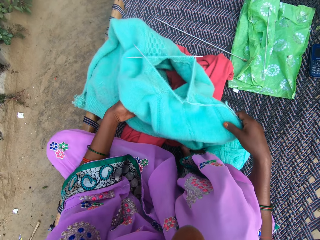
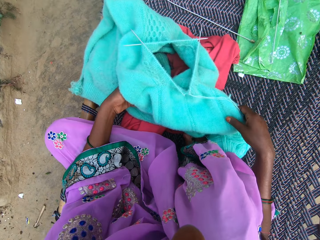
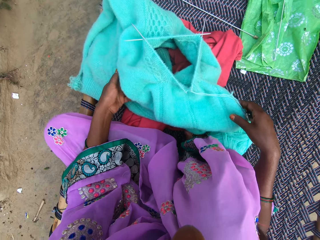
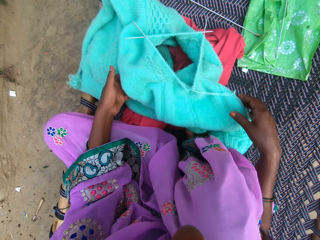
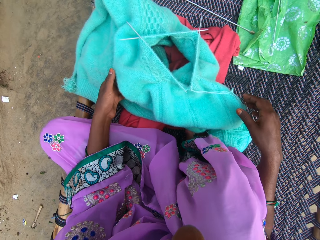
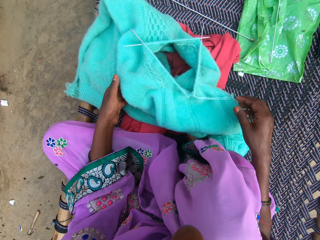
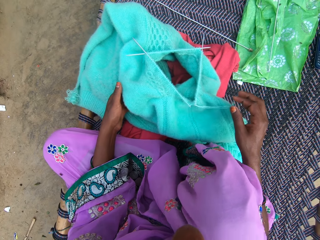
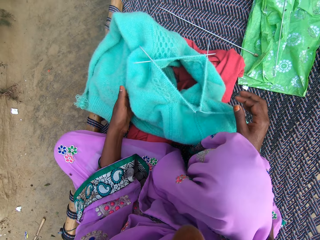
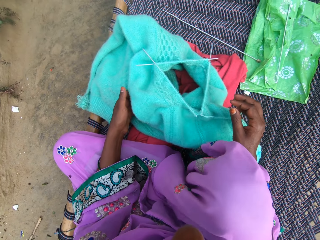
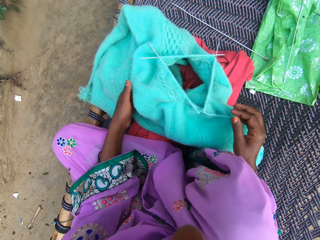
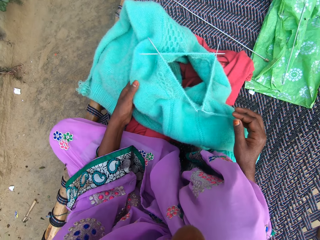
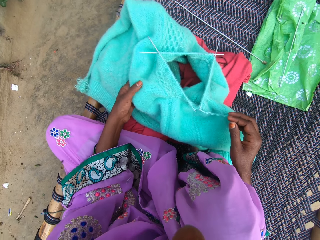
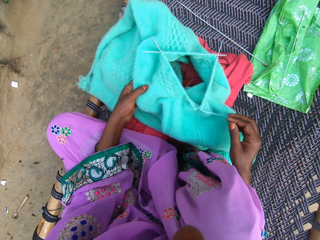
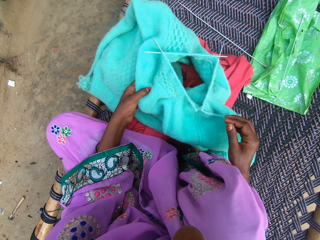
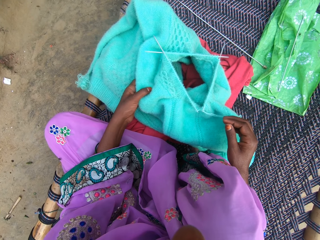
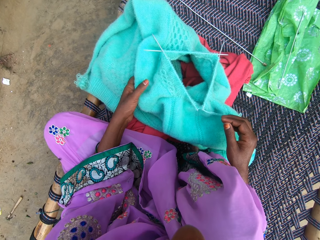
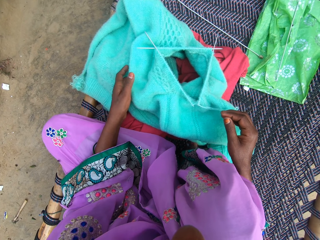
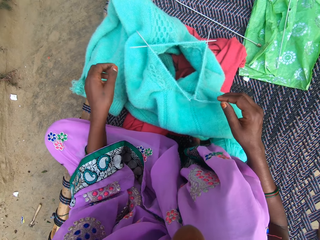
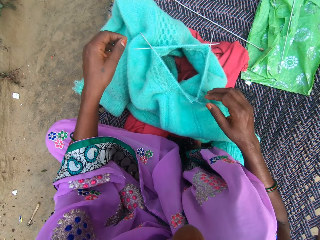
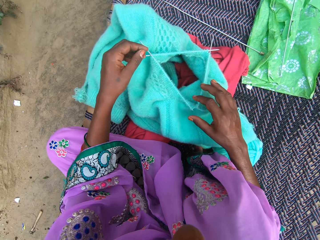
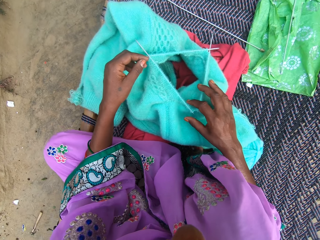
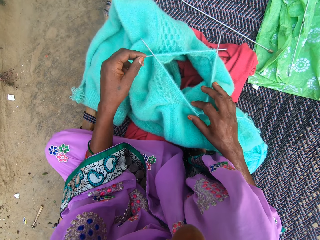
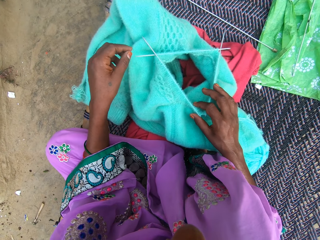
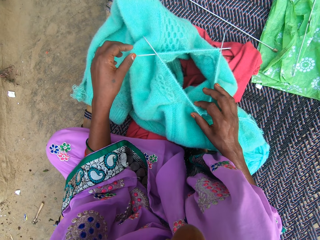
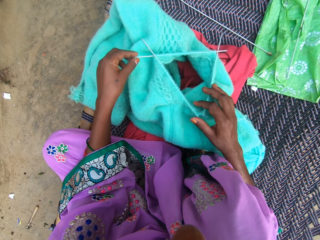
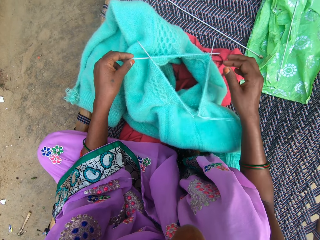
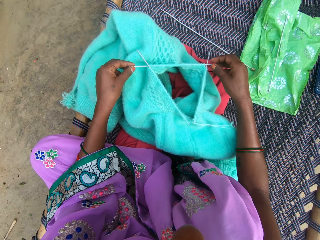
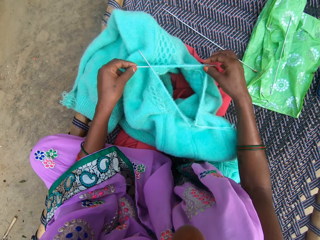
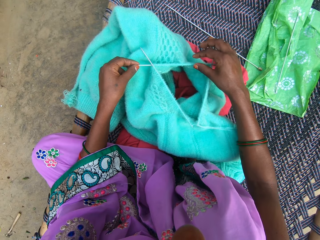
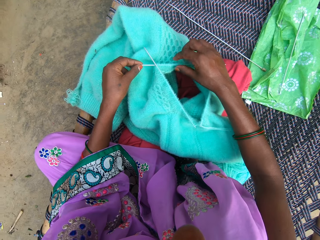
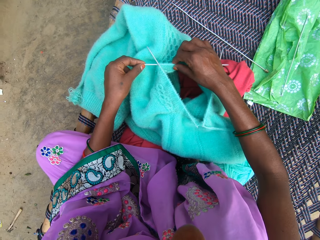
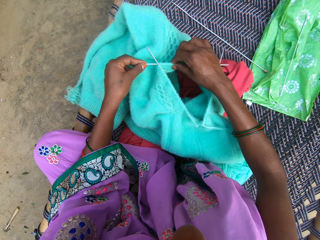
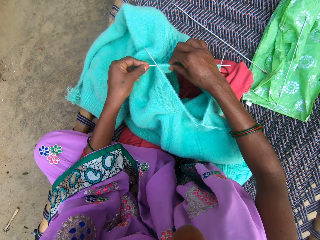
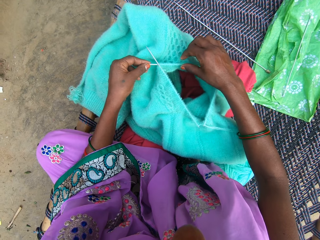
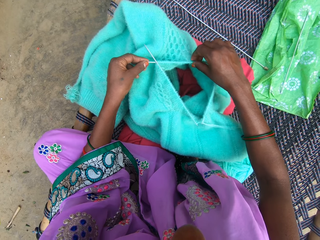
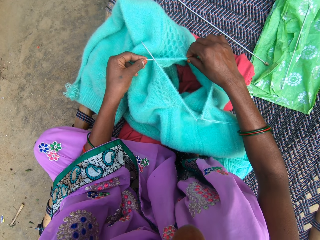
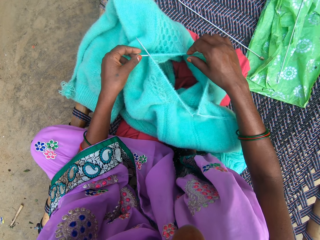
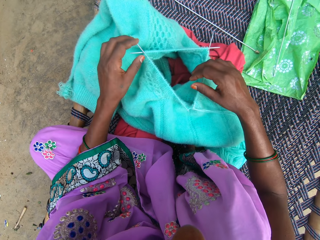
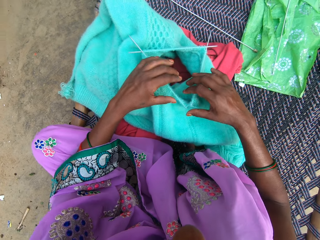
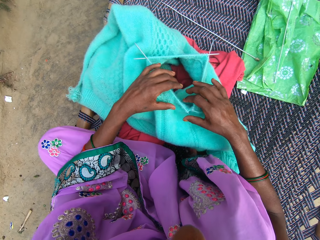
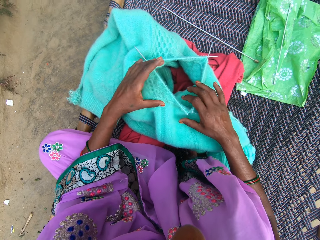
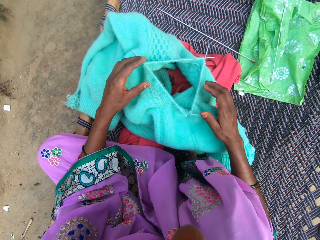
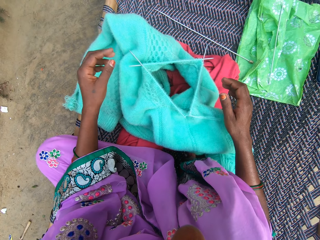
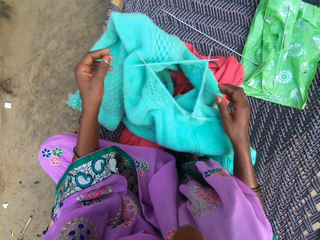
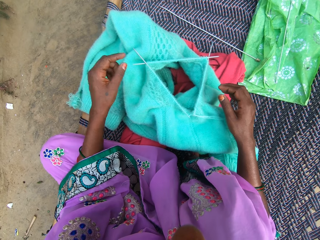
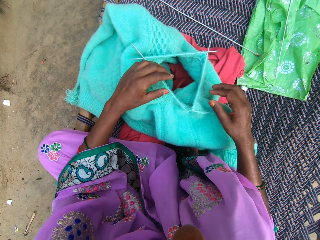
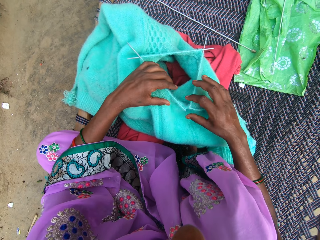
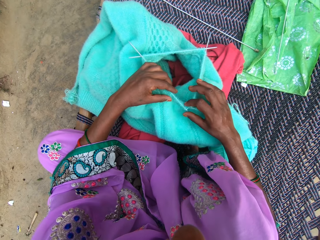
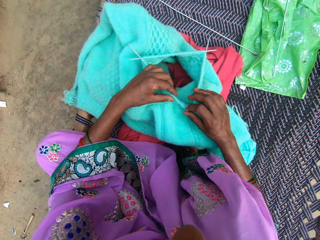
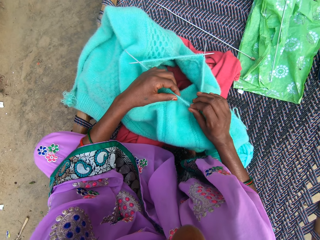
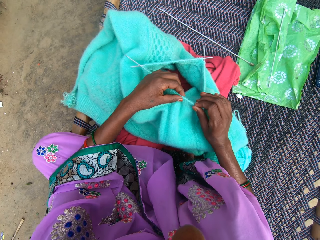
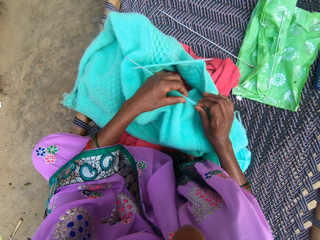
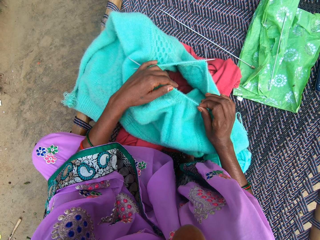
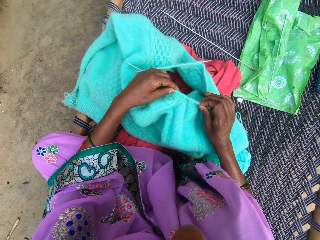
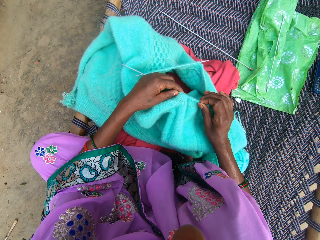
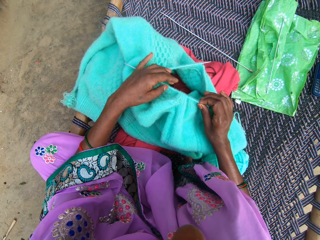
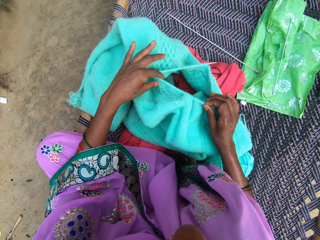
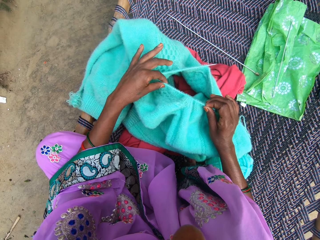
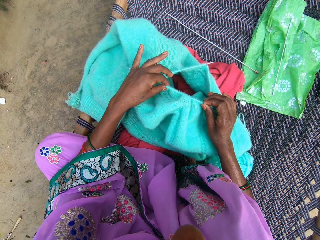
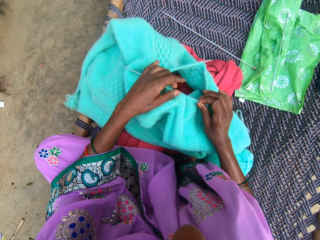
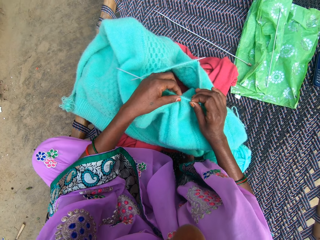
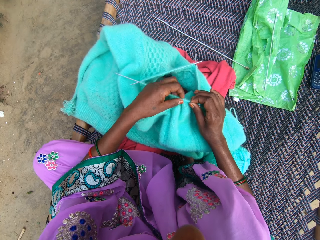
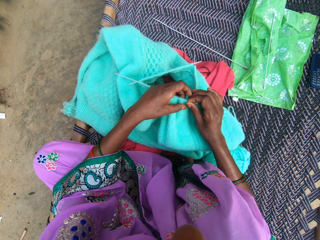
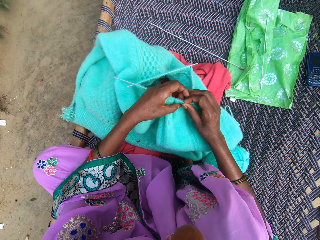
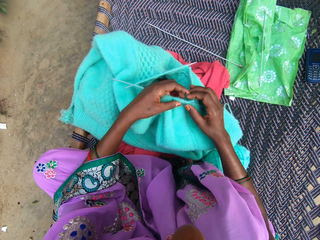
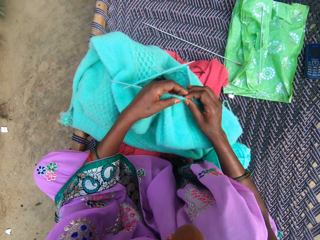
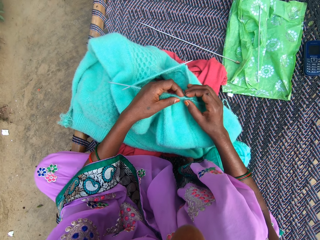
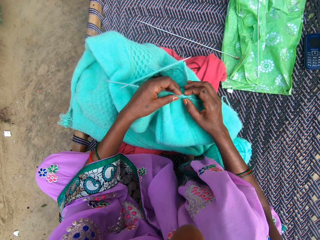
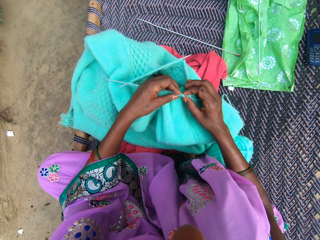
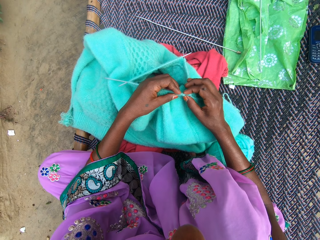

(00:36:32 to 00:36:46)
The camera wearer withdraws the right hand from a cloth. They move the right leg. They withdraw the left hand from the cloth. They touch the cloth. They withdraw the right hand from the cloth. They hold a crochet with the left hand. They adjust the cloth on the crochet. They push the knitting pins in the fabric. They withdraw hands from the crochets. They adjust the cloth.

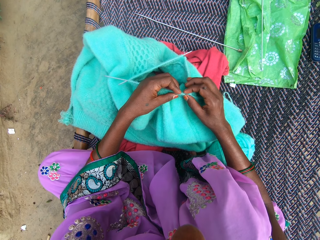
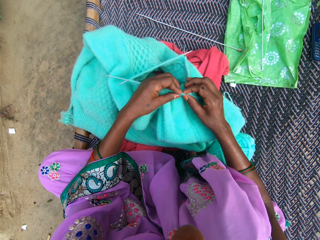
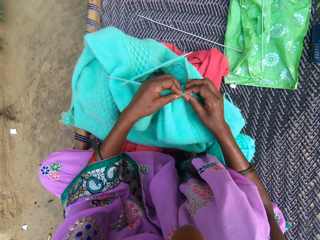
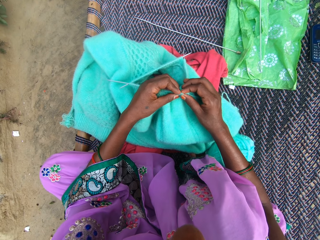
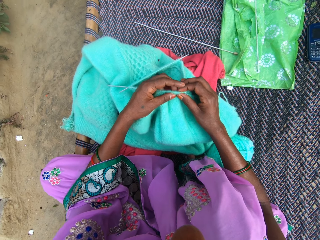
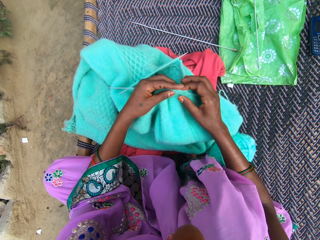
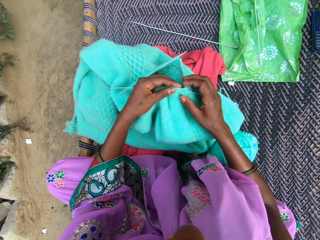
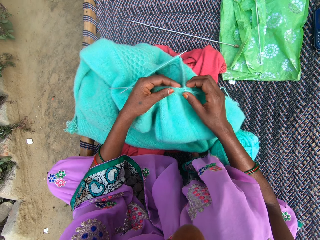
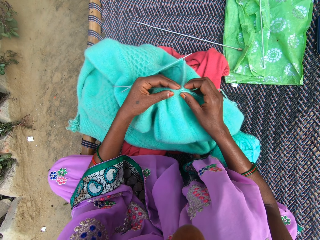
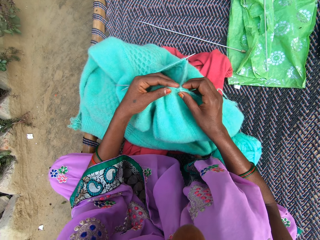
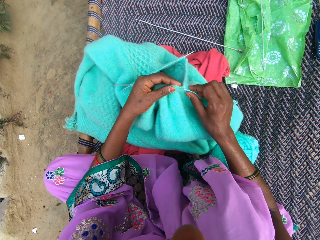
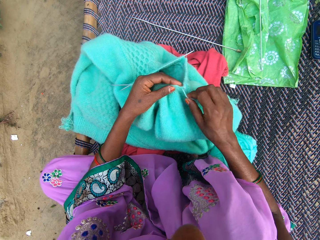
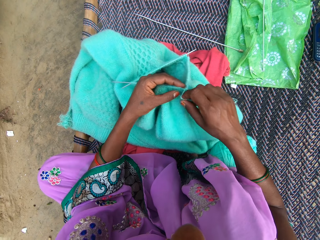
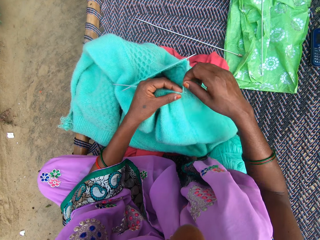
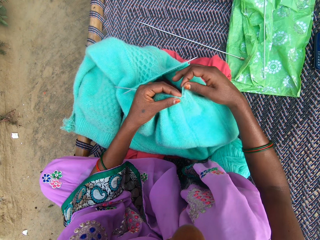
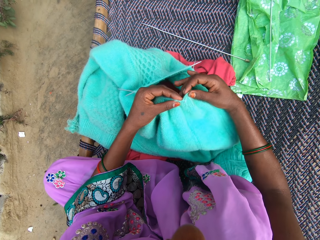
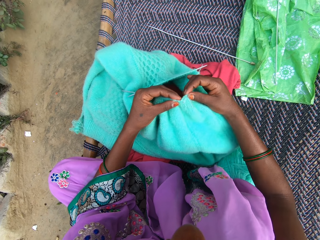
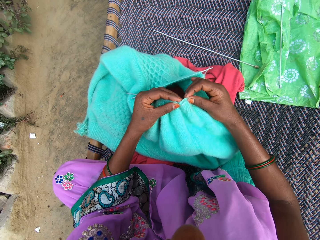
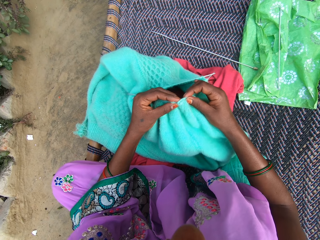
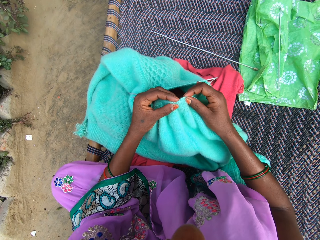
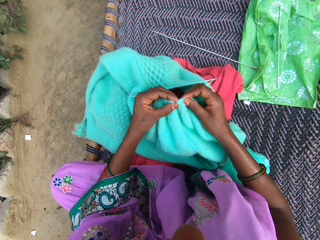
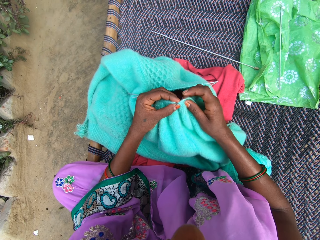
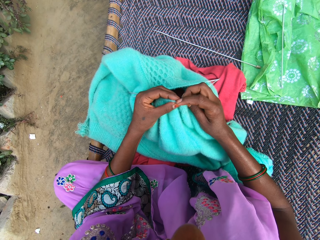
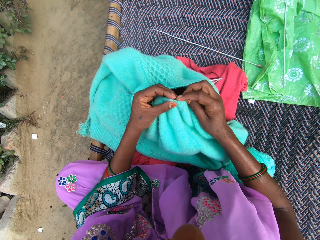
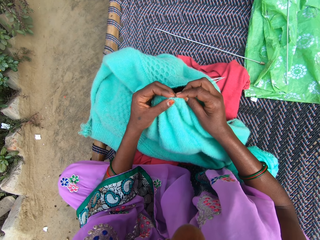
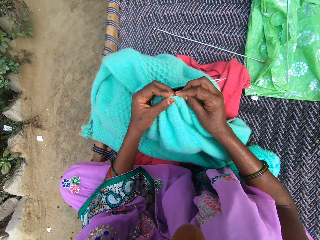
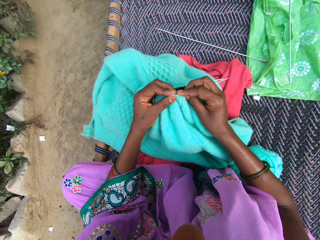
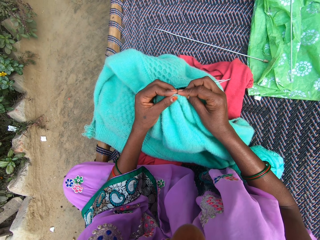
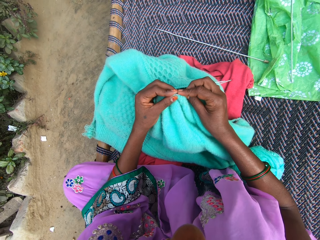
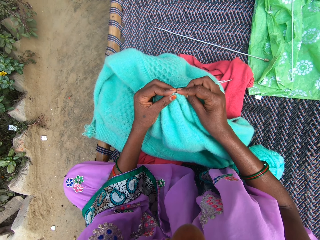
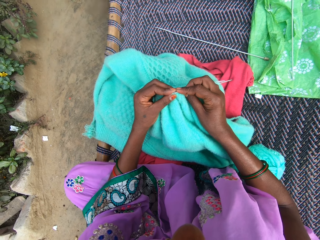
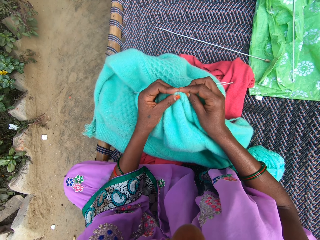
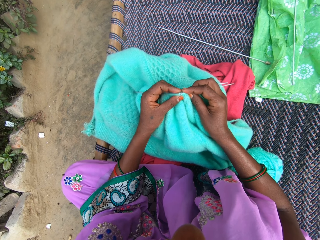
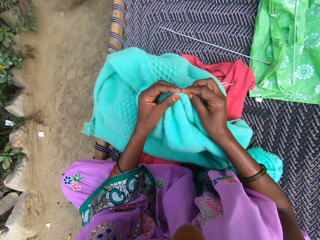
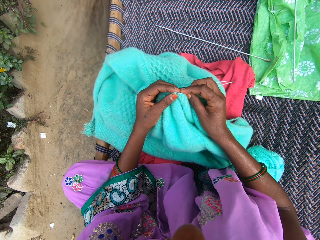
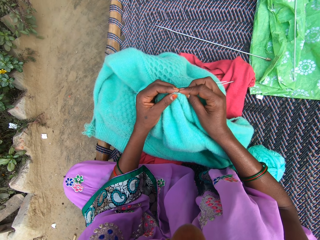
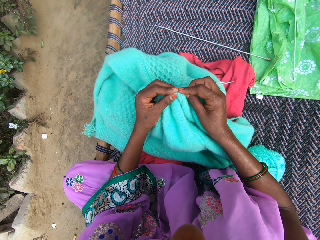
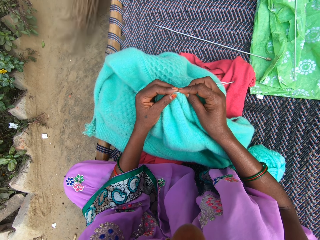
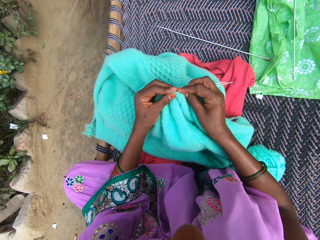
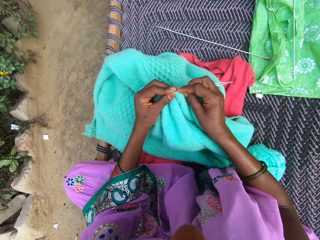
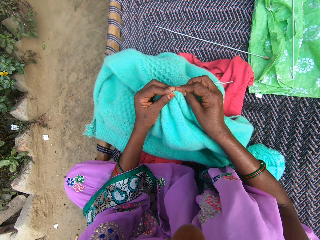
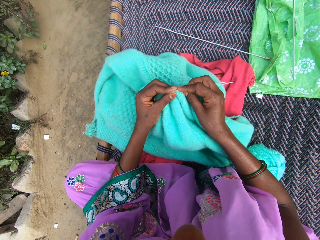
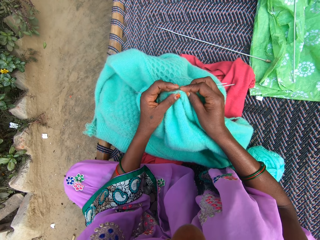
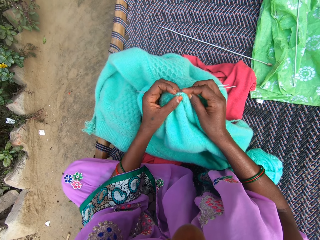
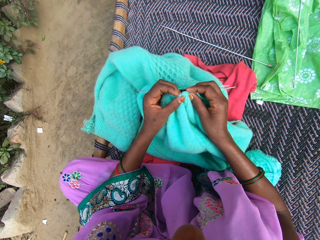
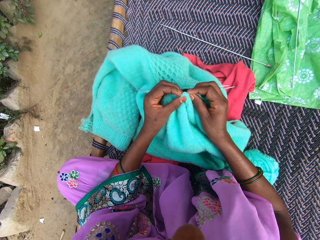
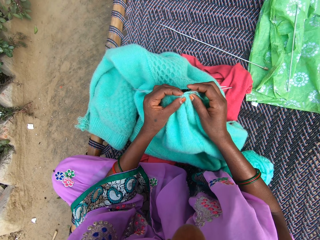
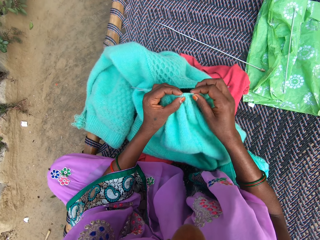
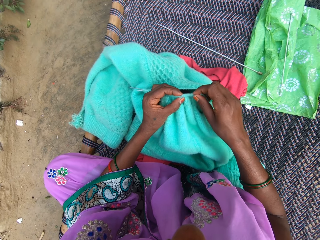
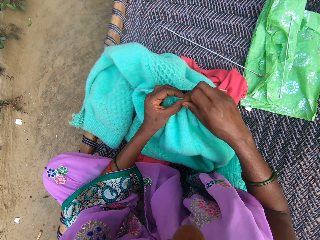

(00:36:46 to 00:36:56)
The camera wearer rounds wool on the crochet. They knit the fabric. A woman sweeps the ground.
